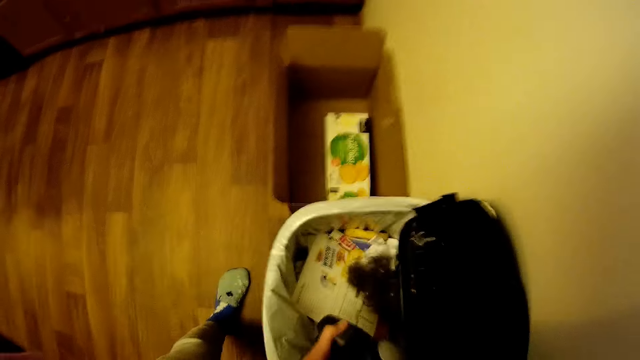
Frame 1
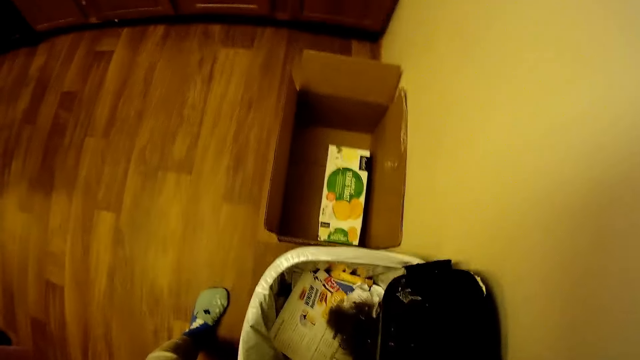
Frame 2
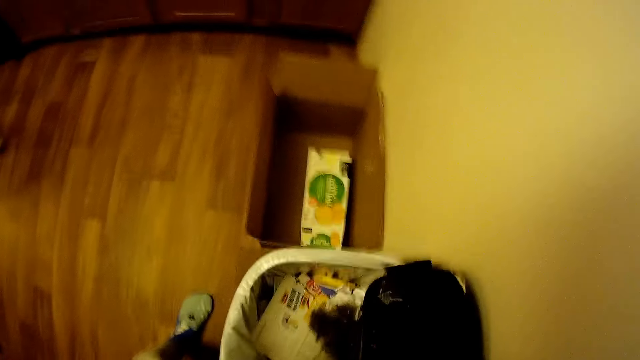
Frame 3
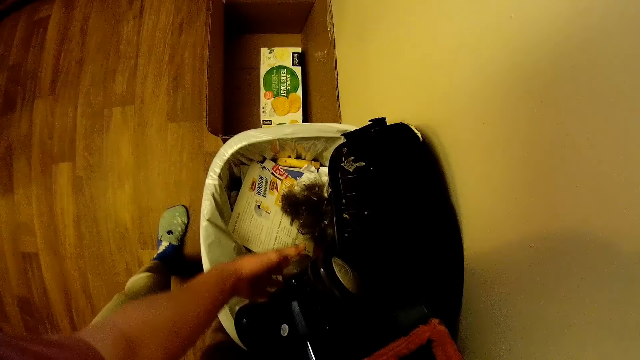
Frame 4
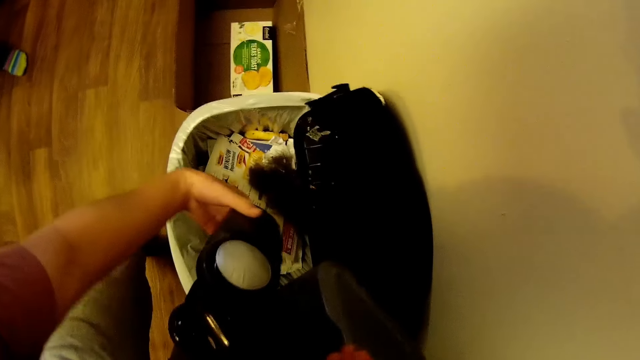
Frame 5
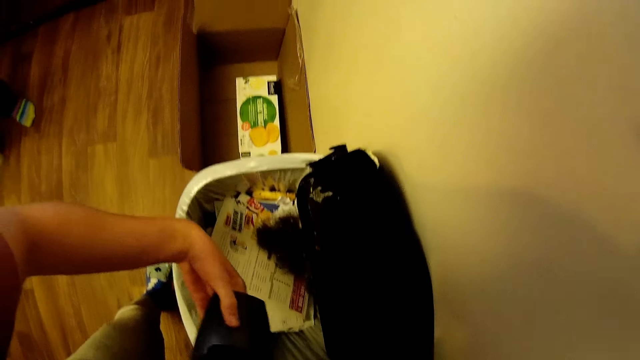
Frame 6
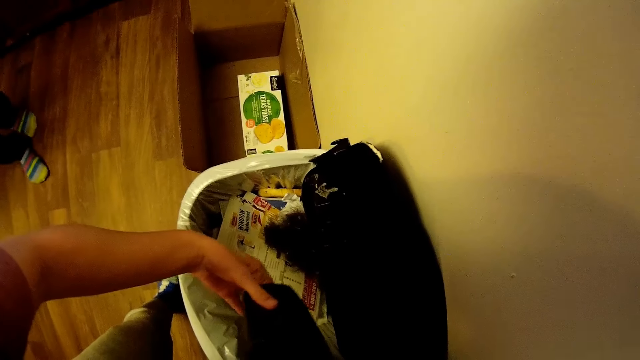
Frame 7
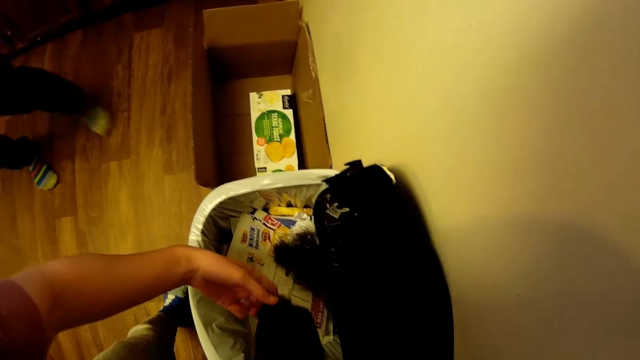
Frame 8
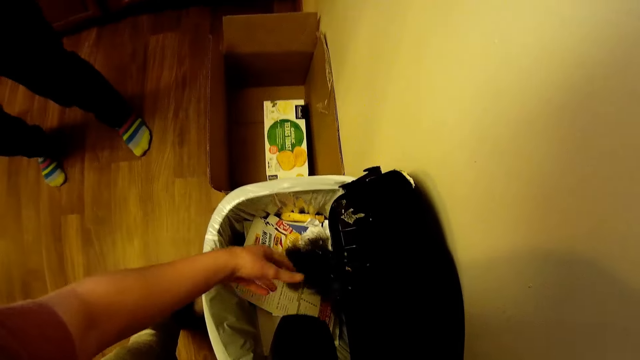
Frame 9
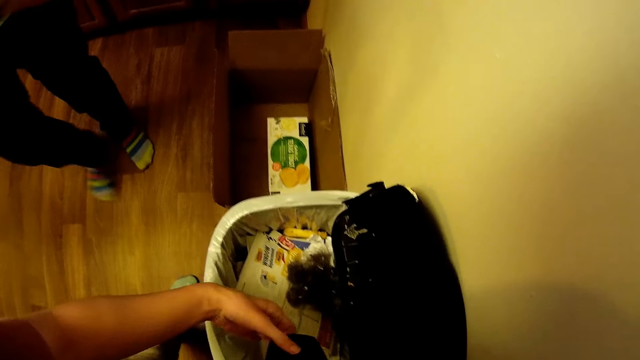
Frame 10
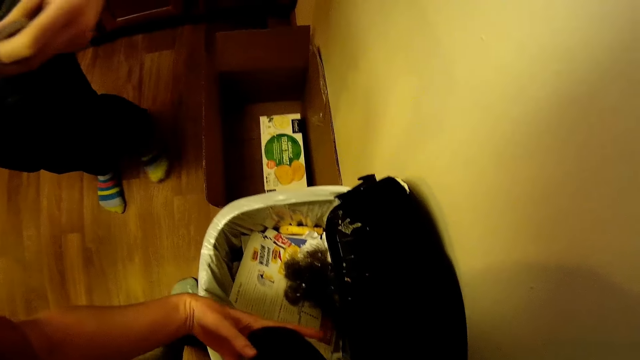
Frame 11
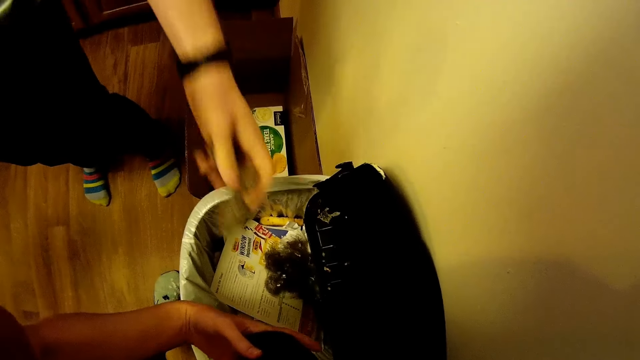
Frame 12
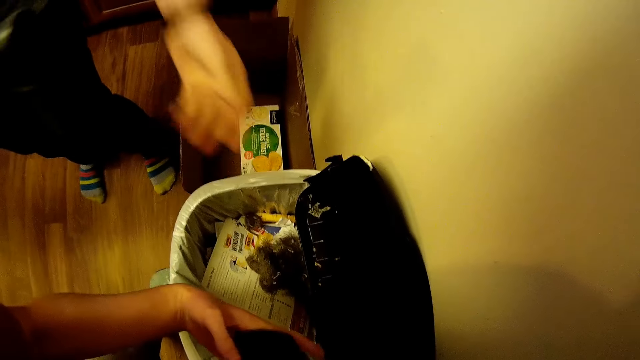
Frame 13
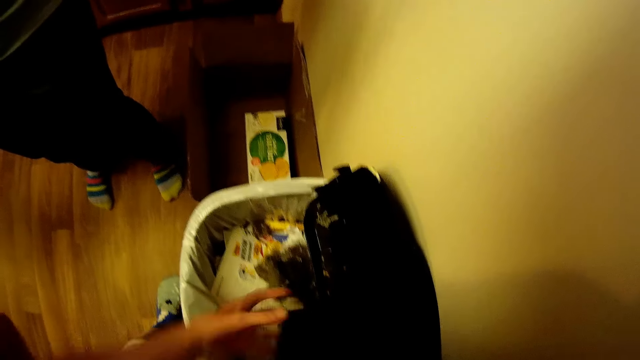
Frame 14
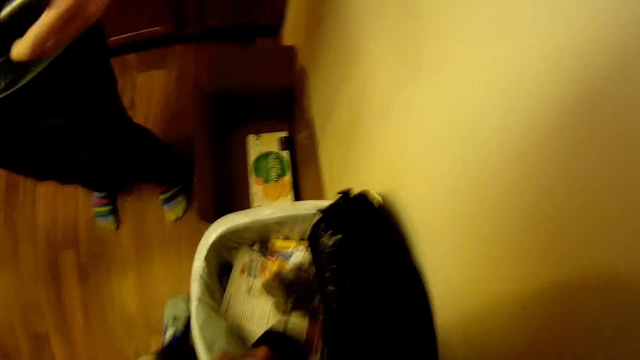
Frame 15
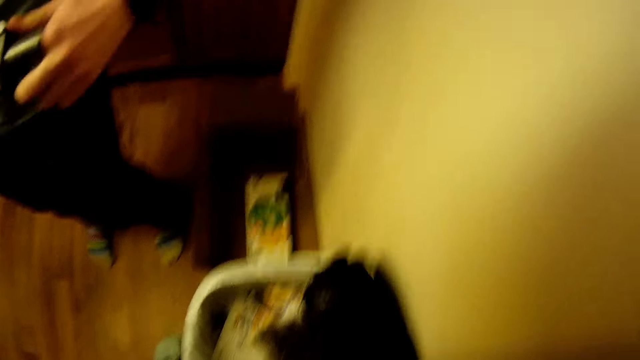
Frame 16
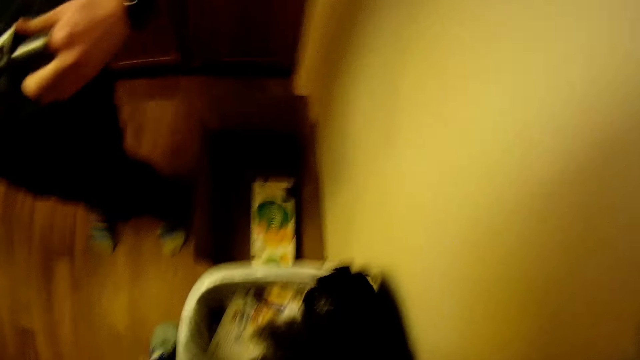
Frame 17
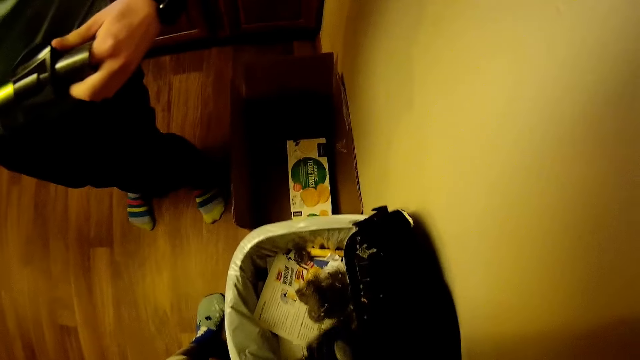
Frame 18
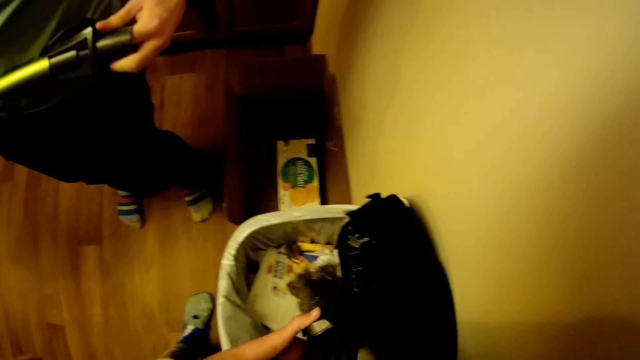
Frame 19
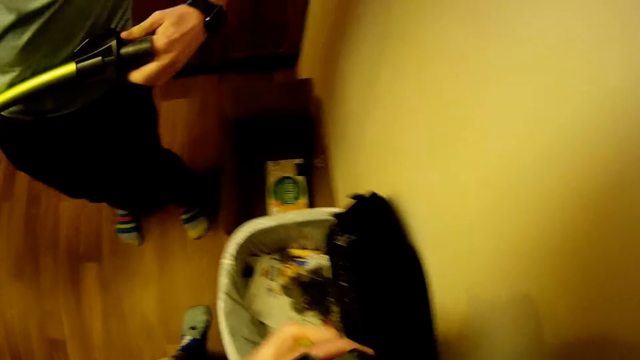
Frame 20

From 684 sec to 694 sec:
The man empties dirt inside the reach wand into the trash can with his hands.

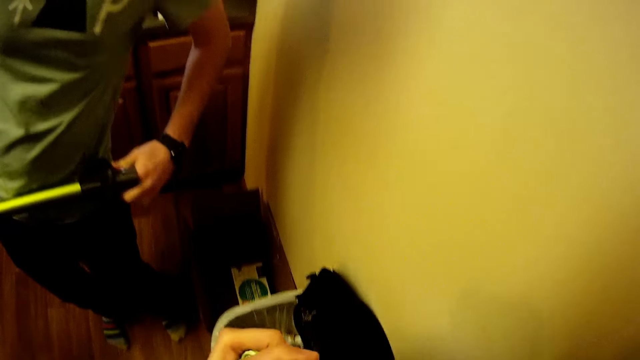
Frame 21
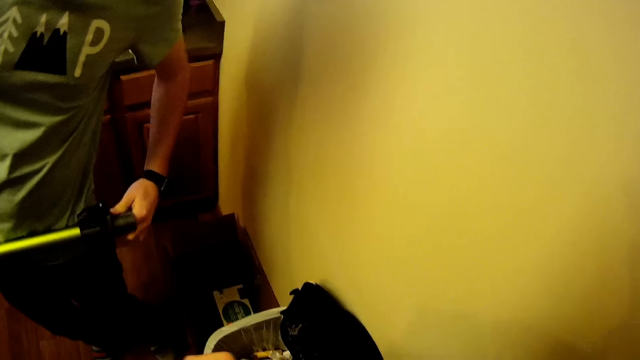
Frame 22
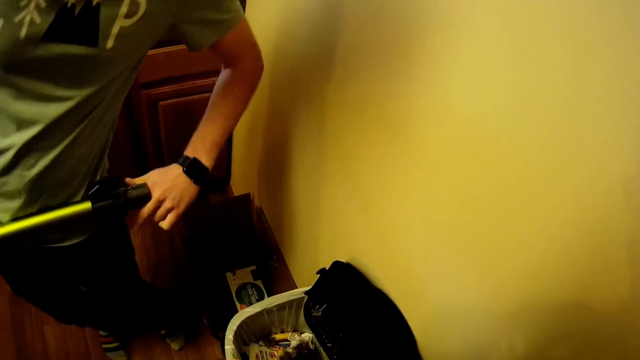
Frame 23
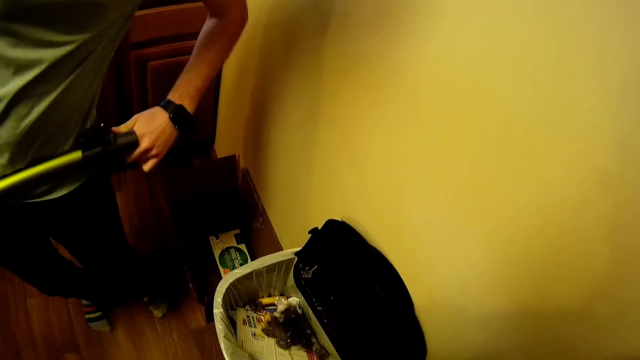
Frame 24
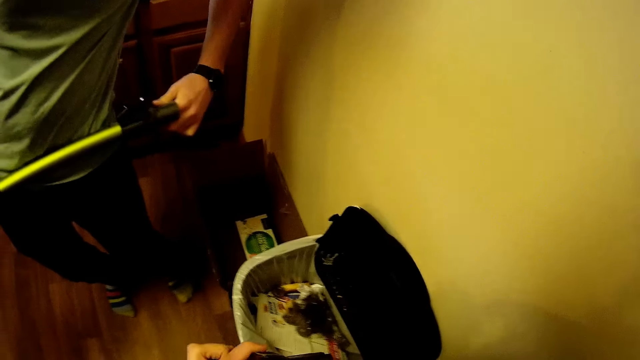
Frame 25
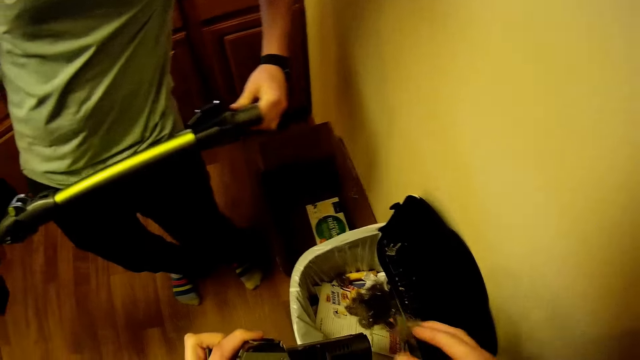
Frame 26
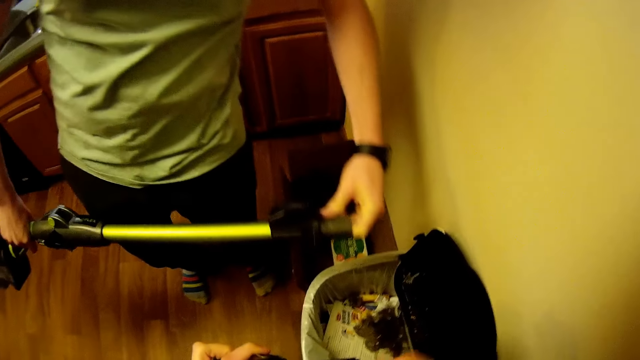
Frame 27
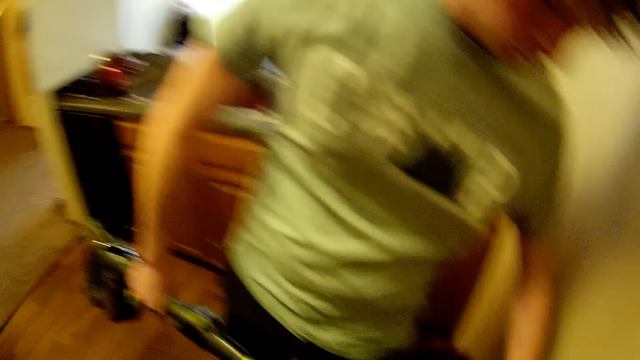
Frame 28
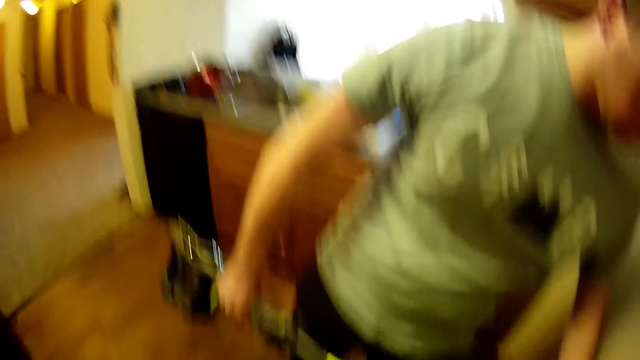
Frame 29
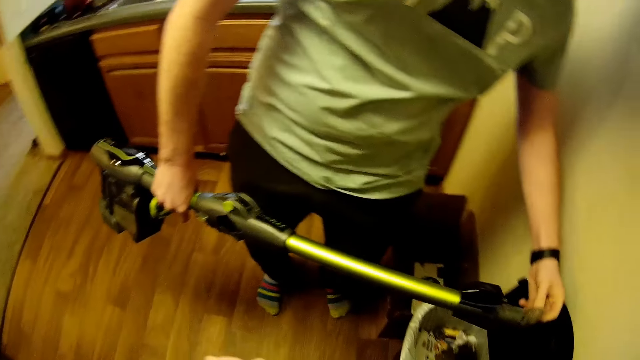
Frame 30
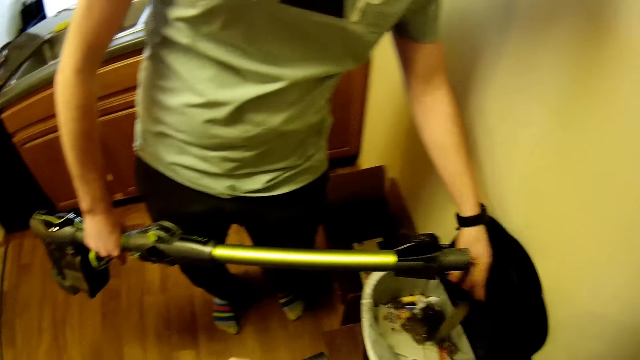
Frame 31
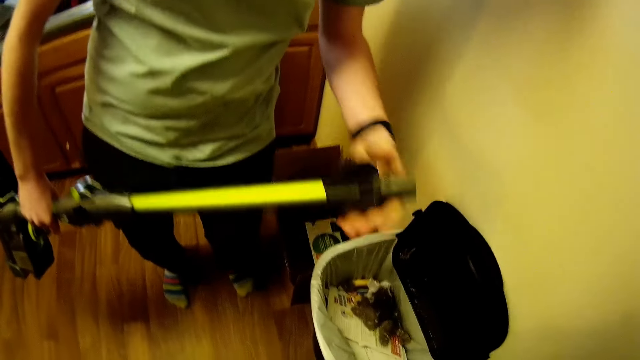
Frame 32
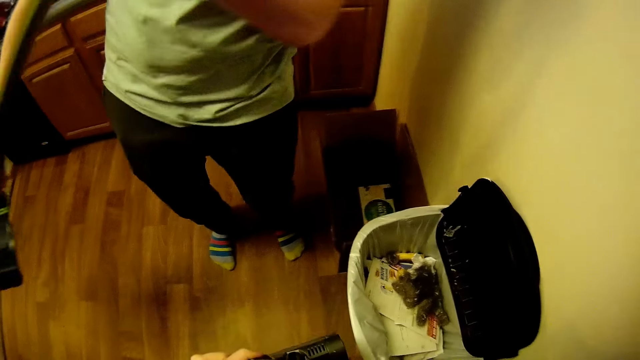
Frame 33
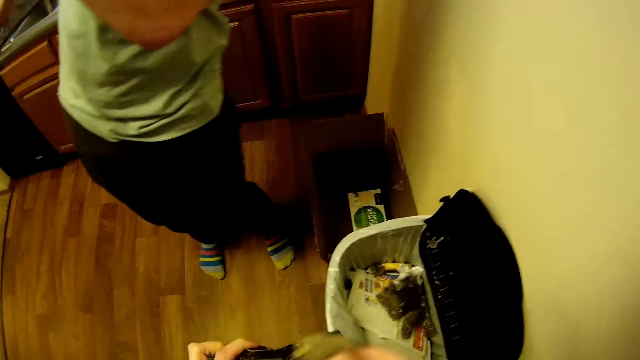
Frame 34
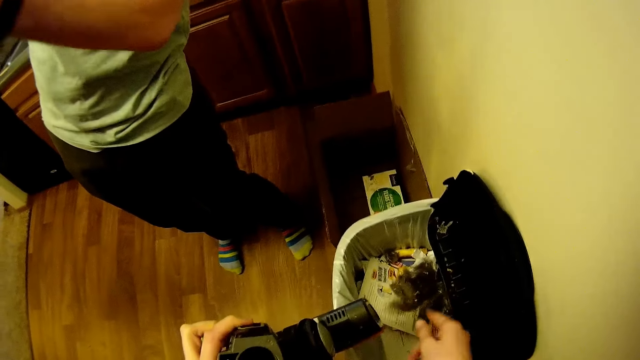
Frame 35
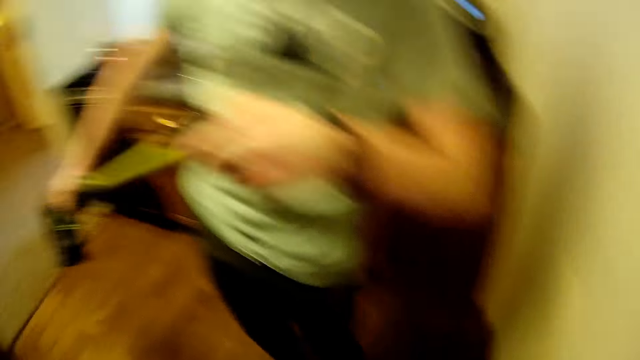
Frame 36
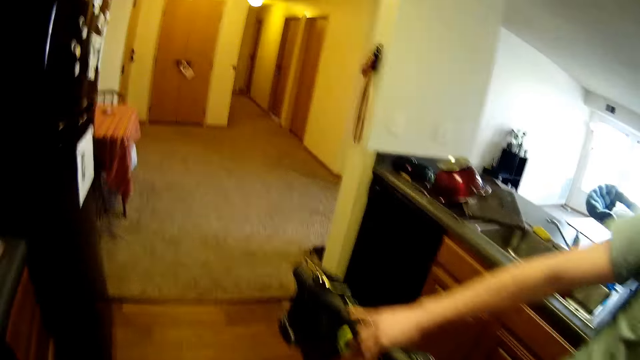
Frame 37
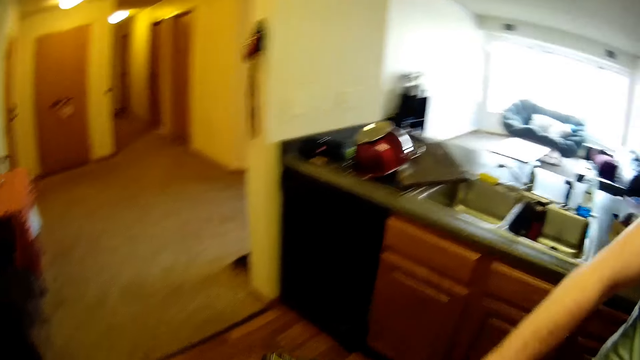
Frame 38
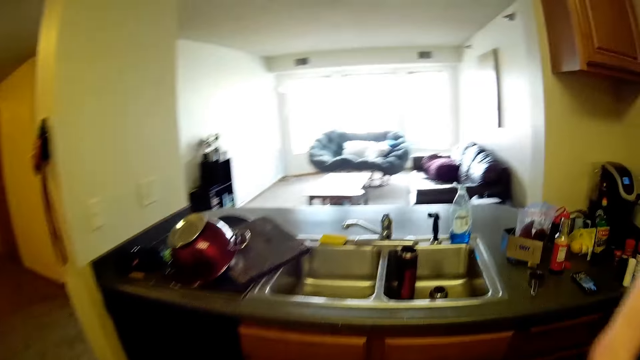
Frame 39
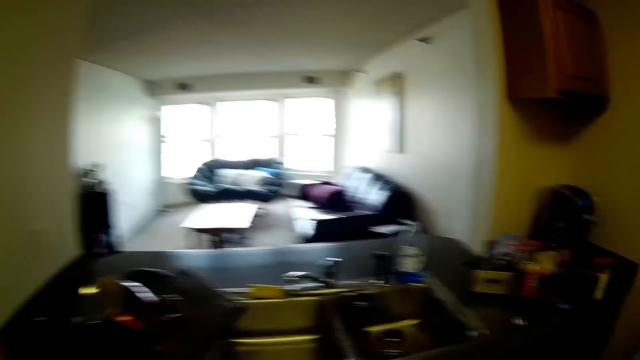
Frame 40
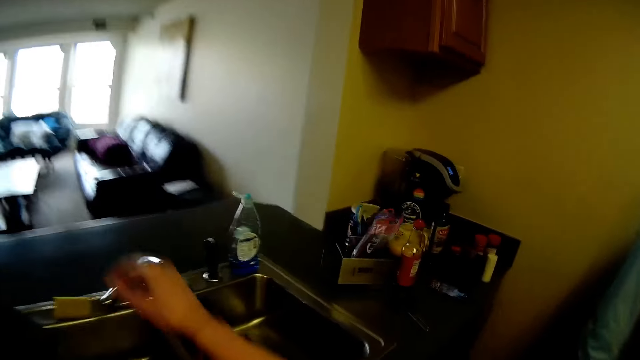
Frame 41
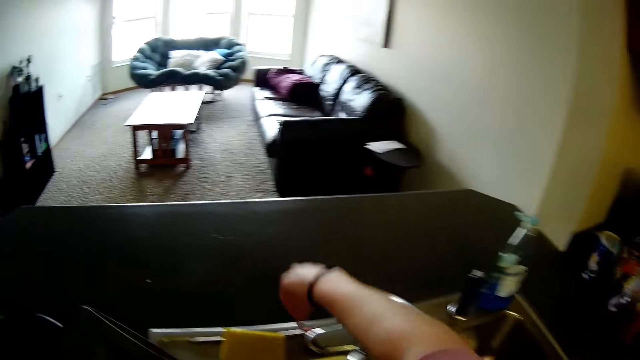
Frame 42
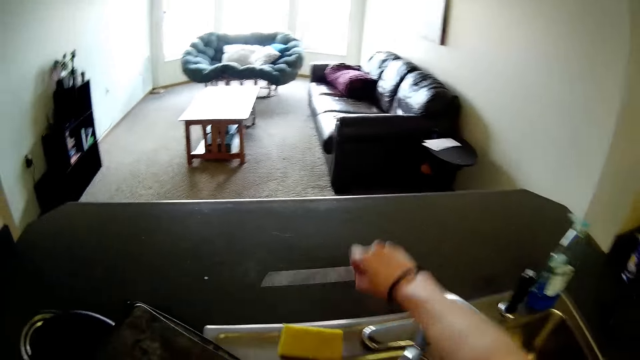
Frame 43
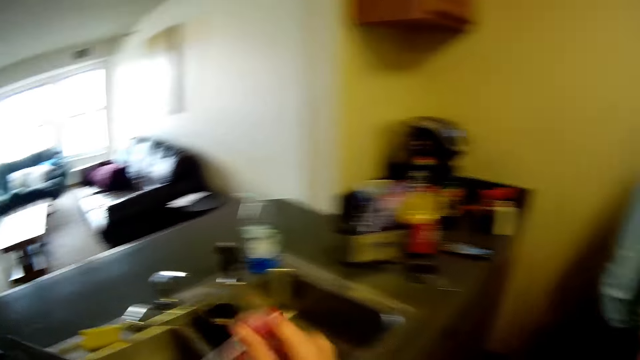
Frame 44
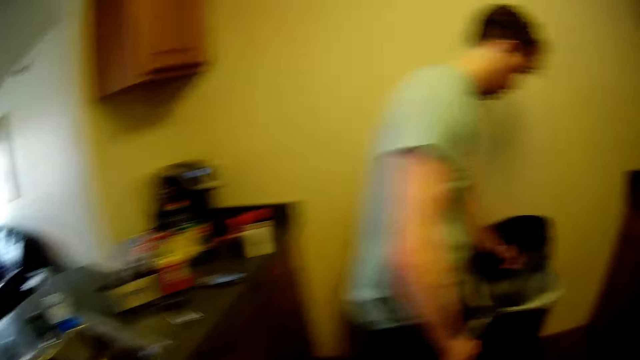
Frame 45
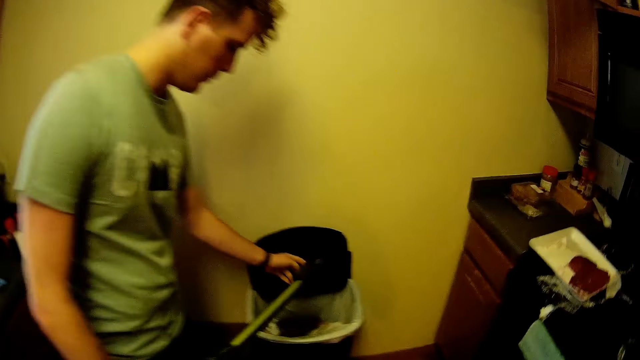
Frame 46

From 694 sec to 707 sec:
The man inserts a finger in the vacuum. The man puts dust in the dustbin. The camera wearer walks in the room. He picks up a small steel rod on top of the kitchen cabinet with his right hand.
